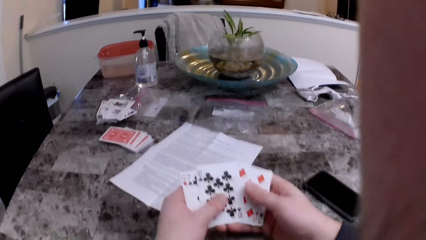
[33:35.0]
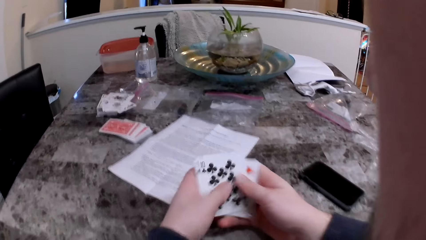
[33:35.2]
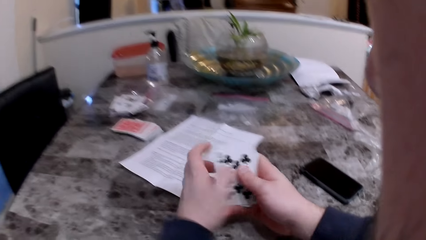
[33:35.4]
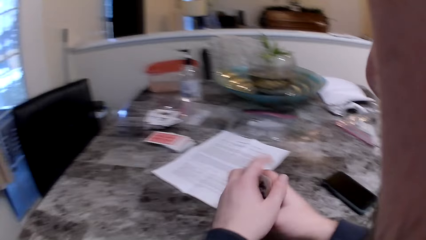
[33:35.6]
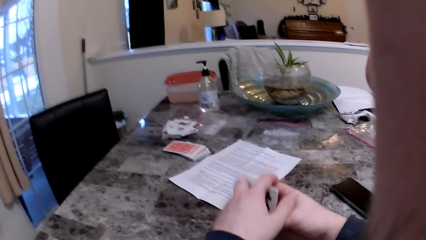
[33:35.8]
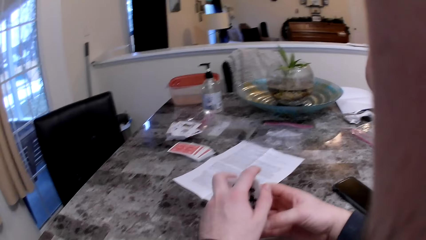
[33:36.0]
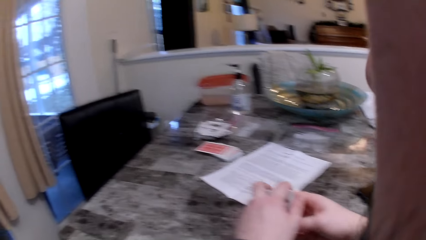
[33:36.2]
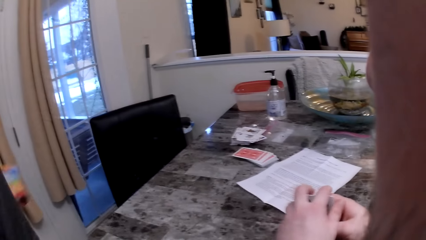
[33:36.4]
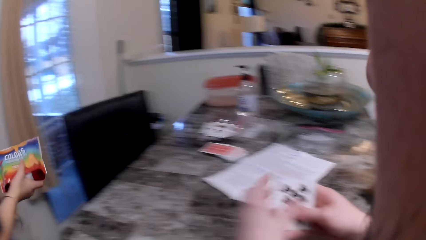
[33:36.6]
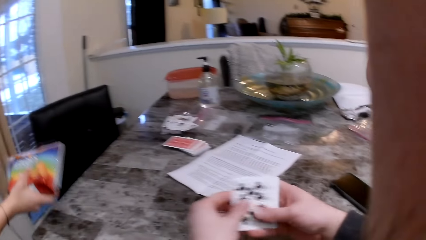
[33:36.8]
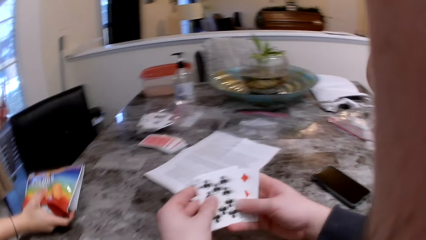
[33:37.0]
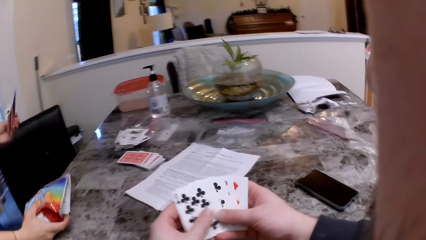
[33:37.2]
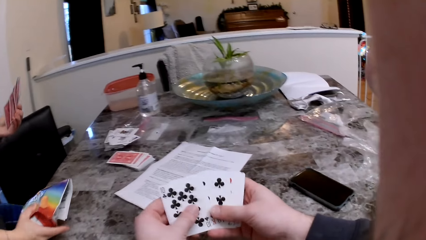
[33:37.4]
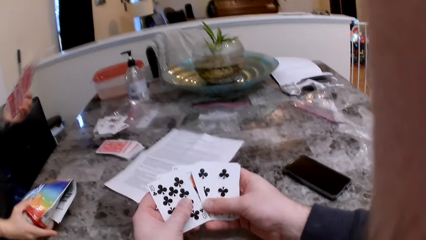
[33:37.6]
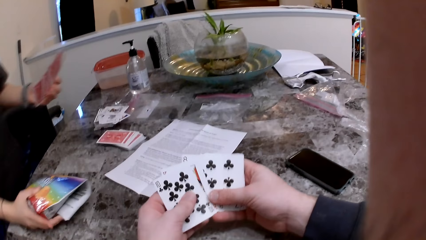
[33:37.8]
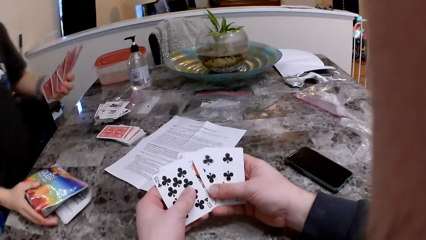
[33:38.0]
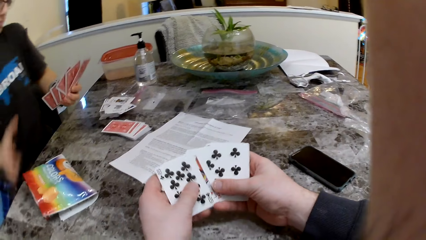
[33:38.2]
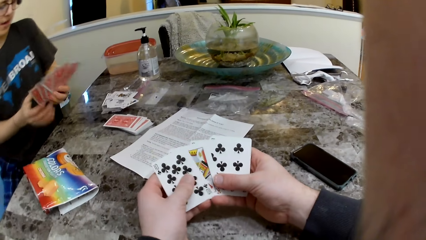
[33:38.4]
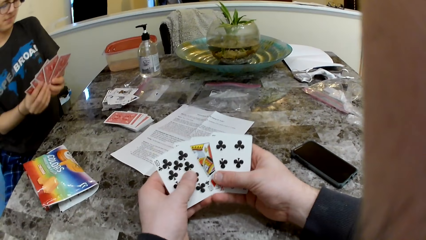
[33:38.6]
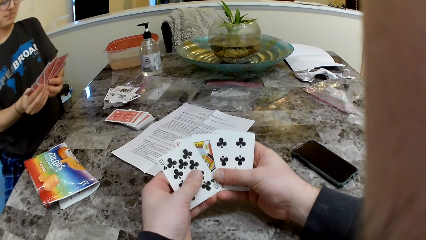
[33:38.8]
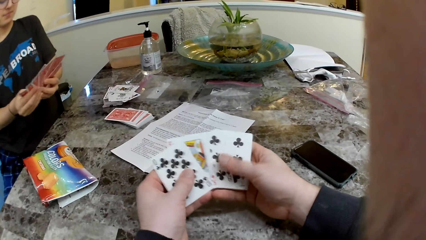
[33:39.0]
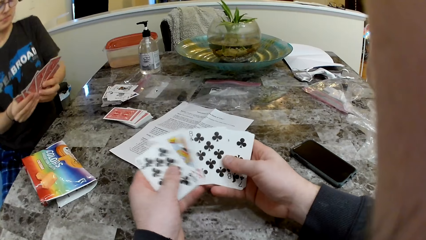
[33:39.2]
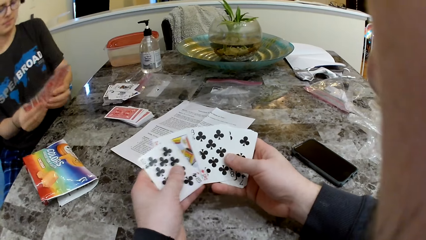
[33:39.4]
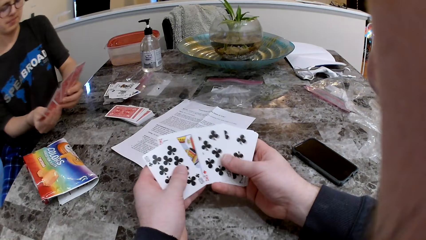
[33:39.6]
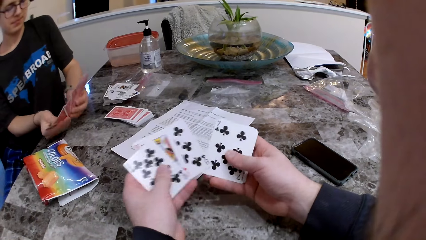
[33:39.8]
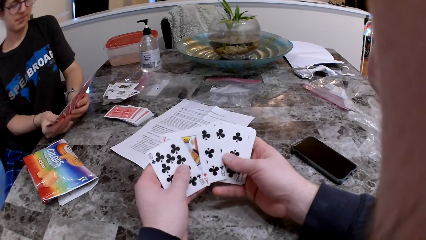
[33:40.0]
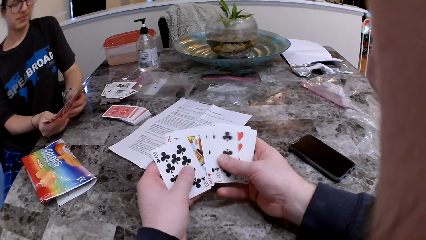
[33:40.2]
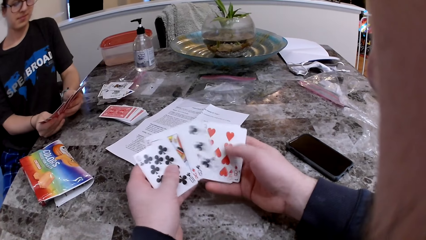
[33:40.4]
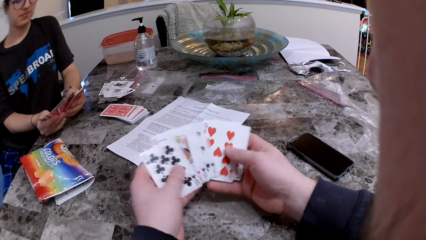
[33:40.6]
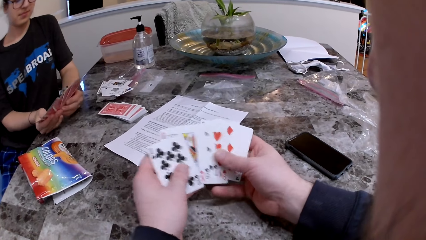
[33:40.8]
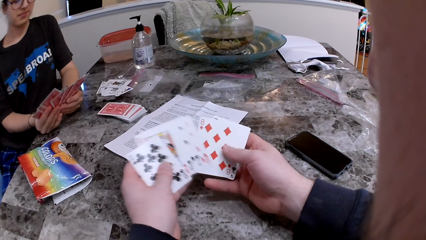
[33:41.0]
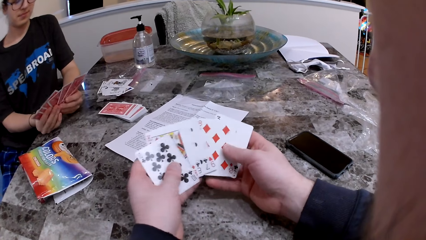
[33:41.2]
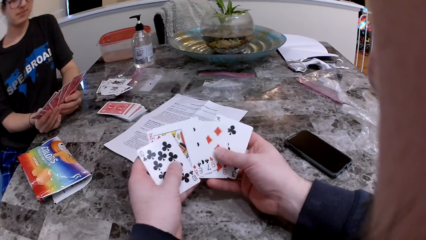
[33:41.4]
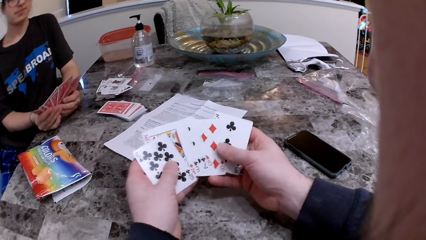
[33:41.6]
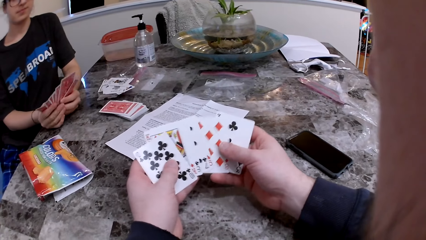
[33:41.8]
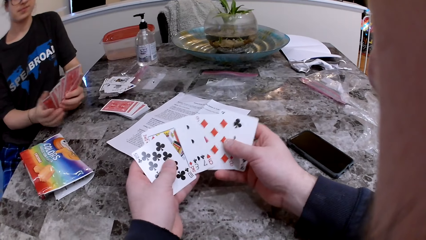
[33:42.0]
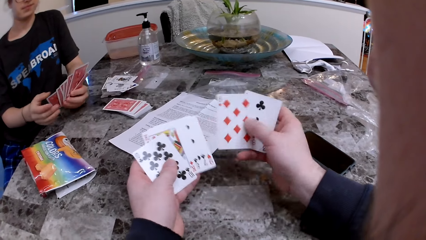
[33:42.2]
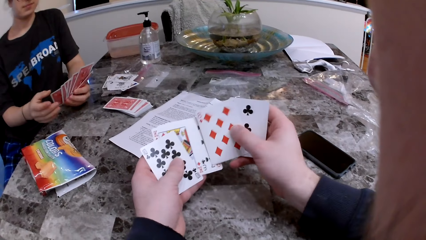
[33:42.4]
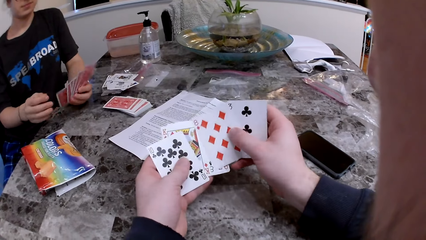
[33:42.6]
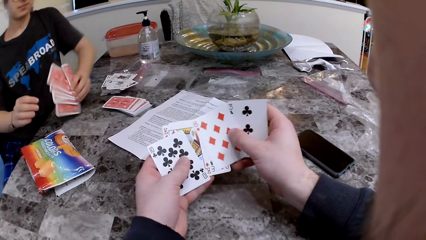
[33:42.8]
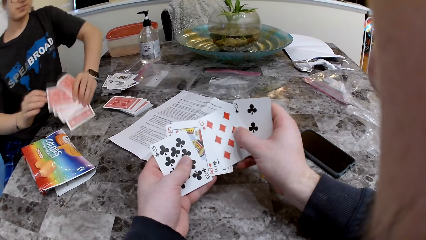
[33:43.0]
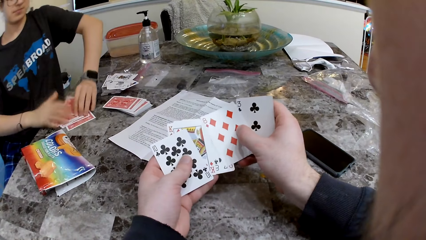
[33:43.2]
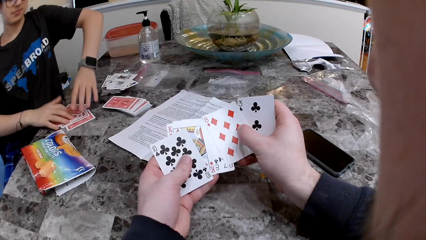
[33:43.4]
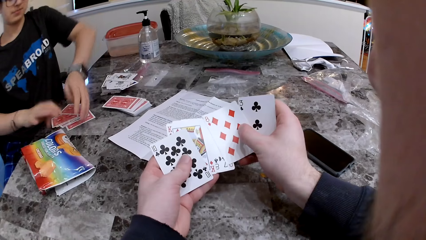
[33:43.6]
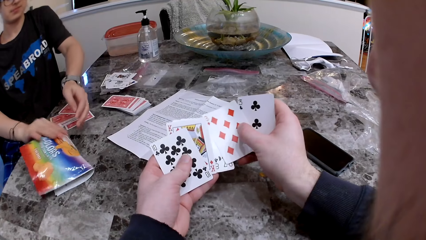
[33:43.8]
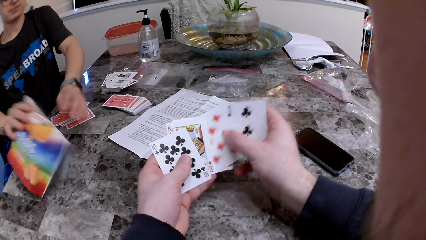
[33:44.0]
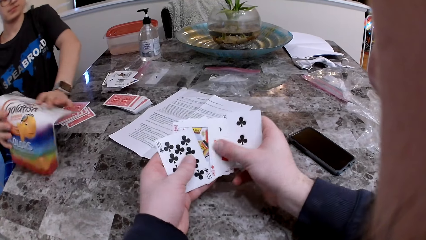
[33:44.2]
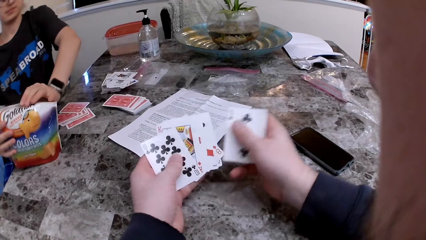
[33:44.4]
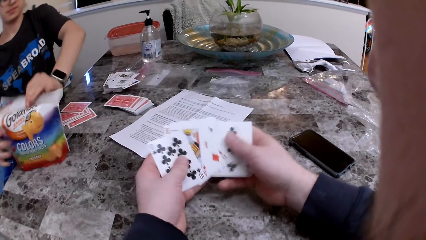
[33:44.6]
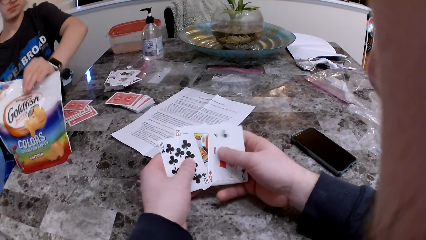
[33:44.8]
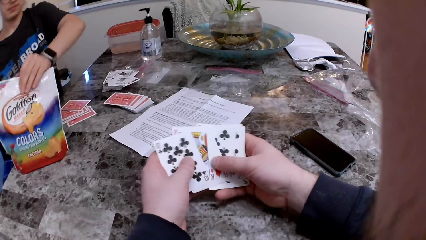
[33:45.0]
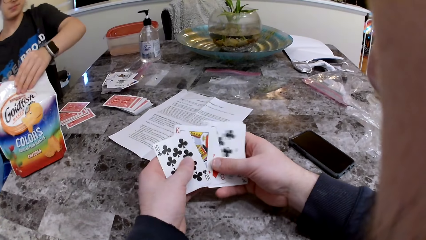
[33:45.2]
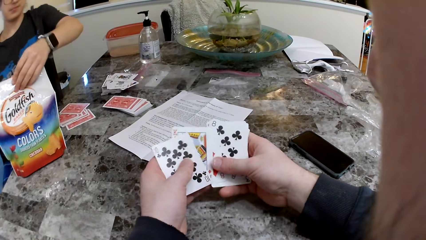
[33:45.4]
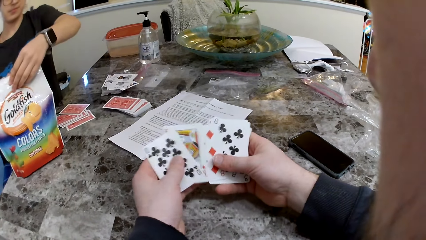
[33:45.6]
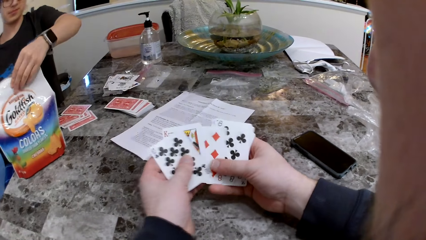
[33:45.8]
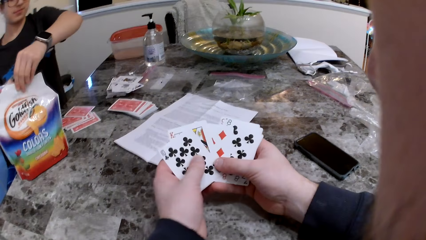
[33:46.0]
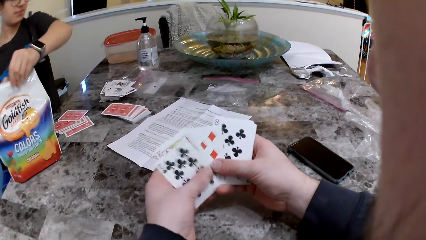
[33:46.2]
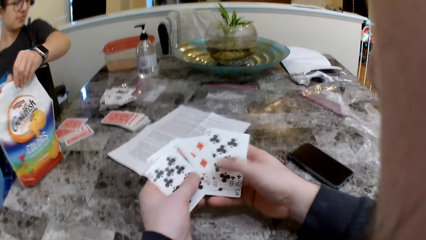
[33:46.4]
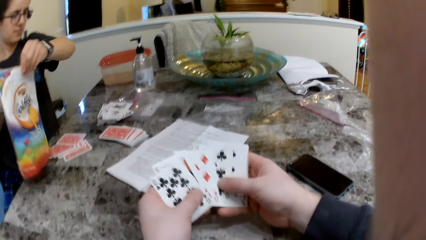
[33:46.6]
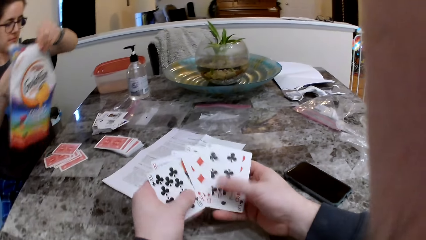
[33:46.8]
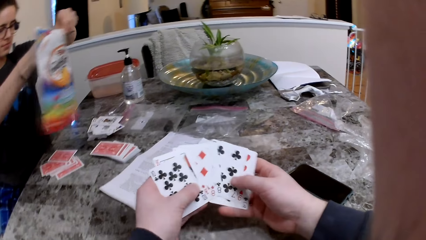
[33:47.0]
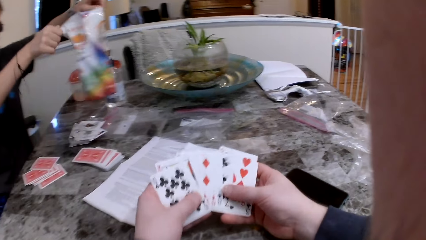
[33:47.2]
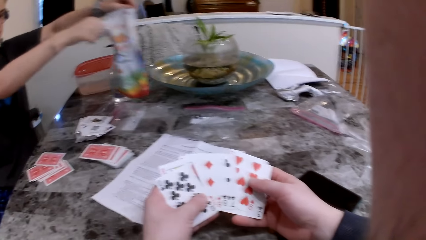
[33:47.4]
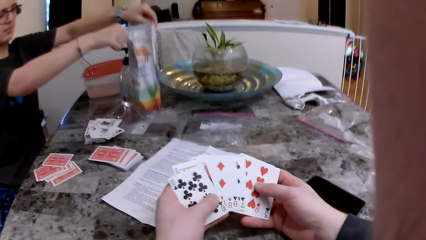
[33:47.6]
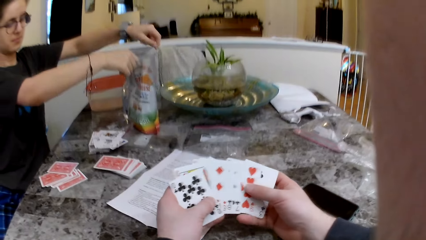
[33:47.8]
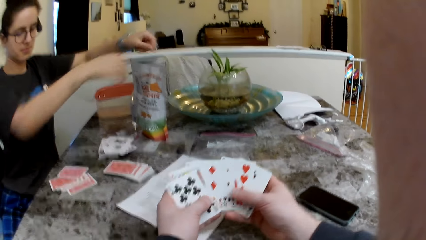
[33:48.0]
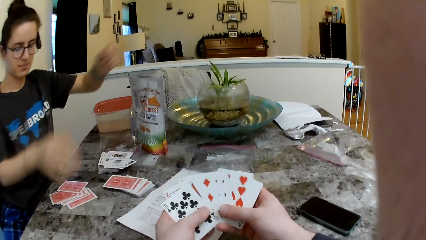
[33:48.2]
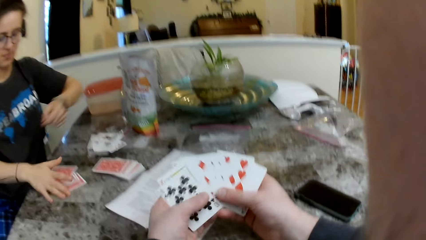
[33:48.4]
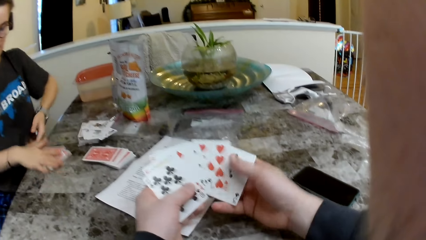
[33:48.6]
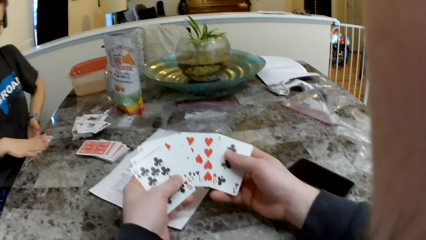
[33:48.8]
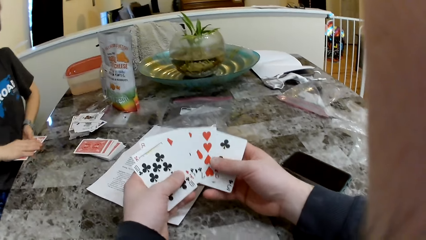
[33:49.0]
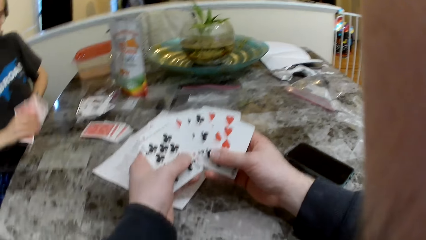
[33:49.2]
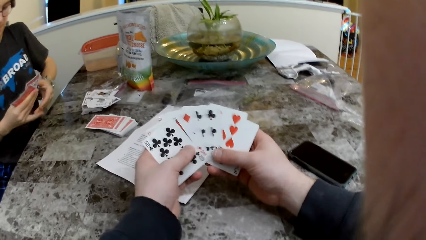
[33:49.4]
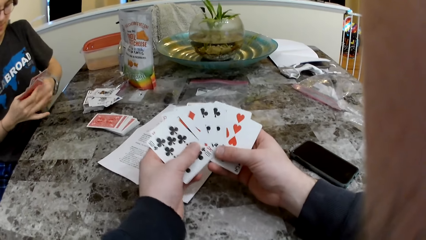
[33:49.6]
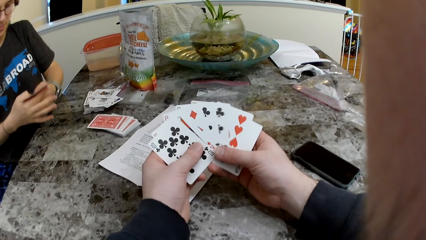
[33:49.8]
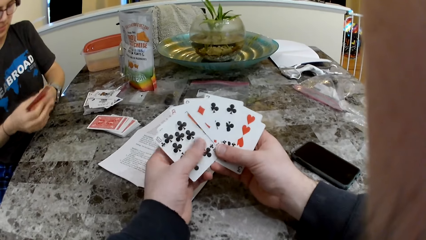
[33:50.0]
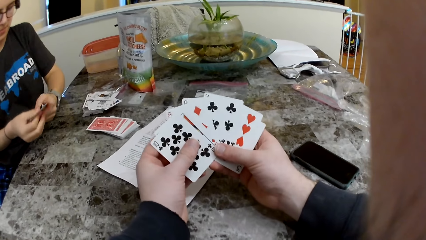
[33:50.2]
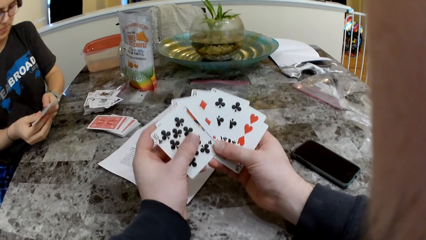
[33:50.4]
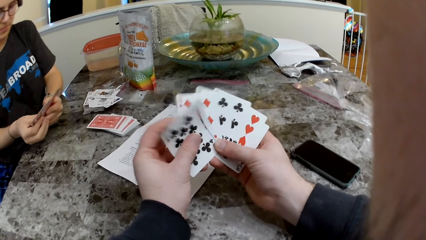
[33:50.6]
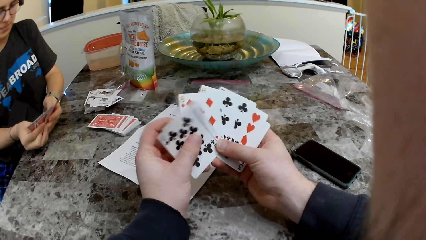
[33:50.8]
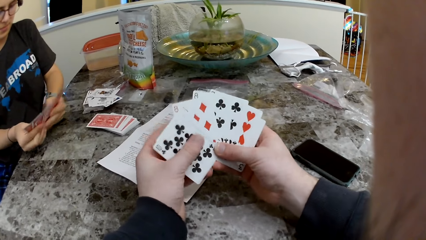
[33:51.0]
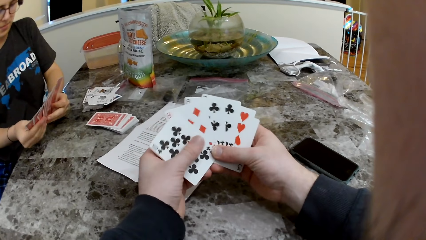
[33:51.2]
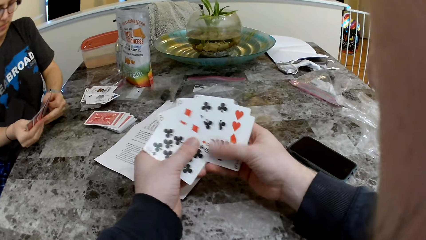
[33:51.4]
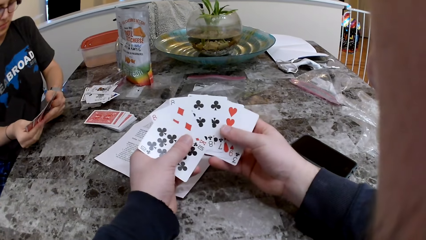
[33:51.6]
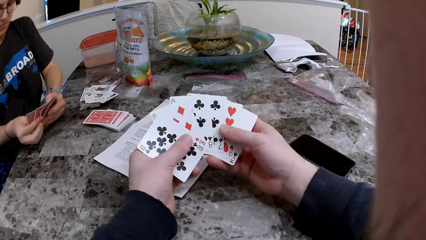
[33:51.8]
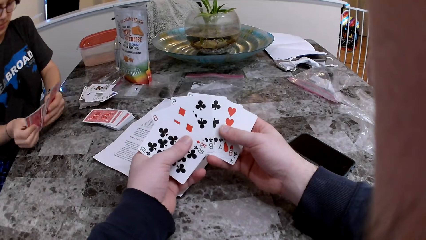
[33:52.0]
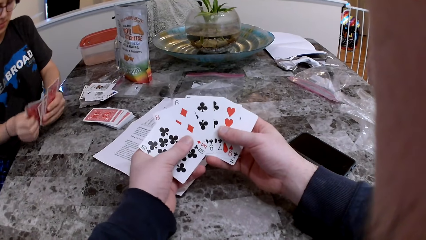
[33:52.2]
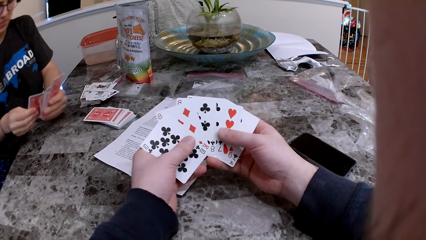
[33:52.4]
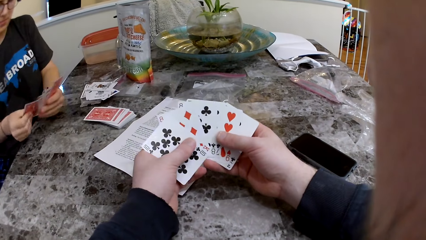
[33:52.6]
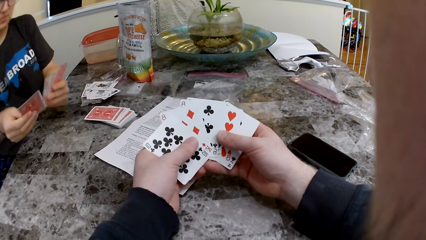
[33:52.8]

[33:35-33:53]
The camera wearer checks the cards and arranges the cards. The woman puts the bag of cheese on the table. The camera wearer checks the cards. The woman checks the cards. She drops the cards in her left hand on the table. She picks up the bag of cheese, opens the bag of cheese, and moves the bag of cheese. She picks up her cards with both hands and checks the cards.
